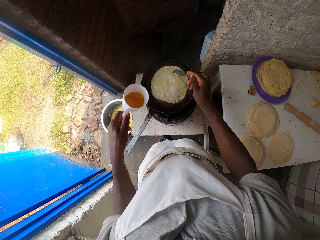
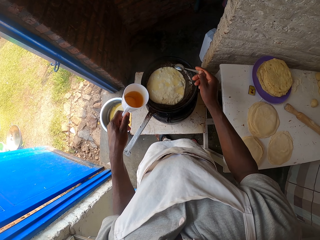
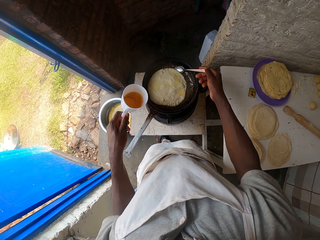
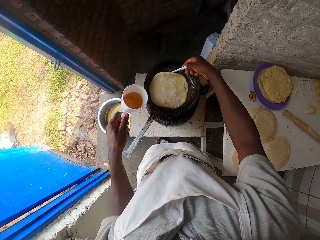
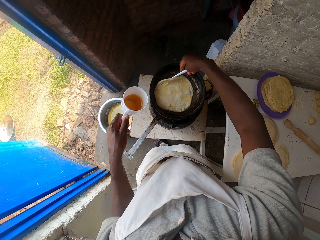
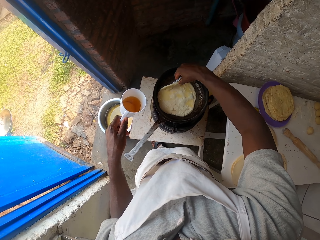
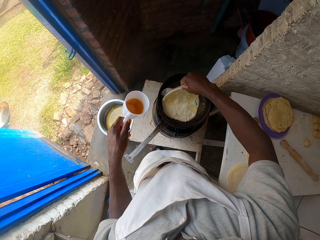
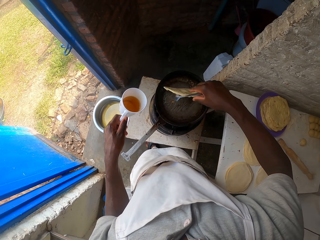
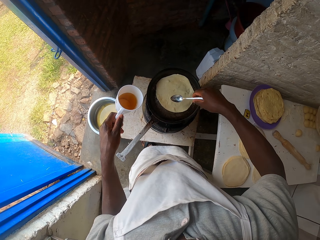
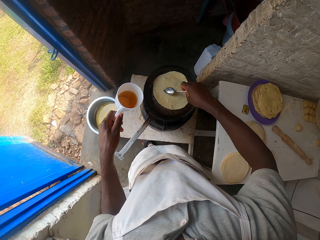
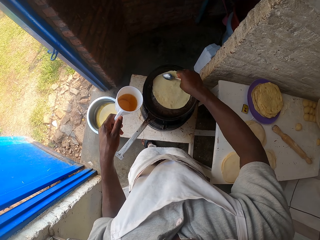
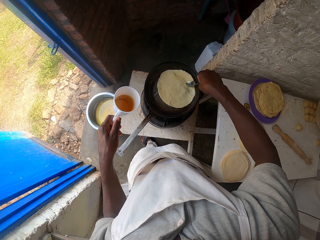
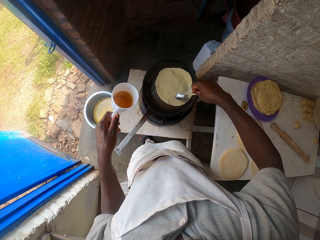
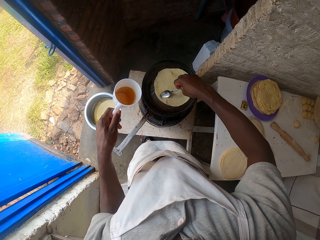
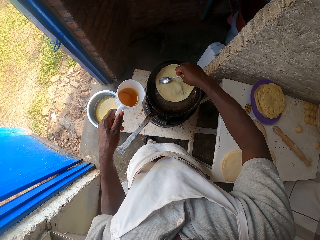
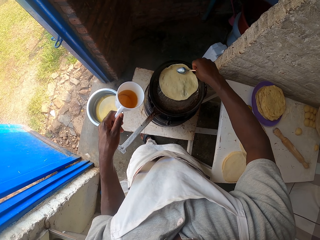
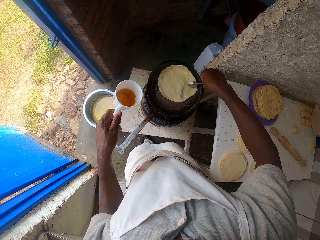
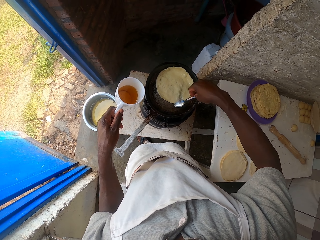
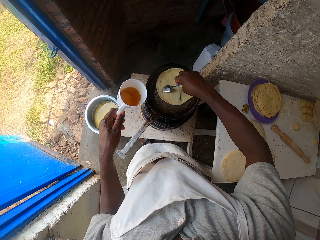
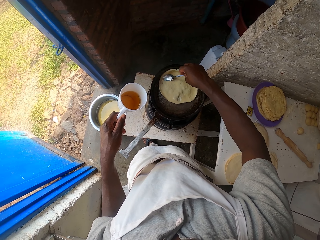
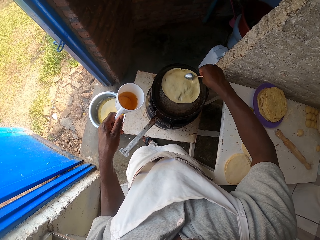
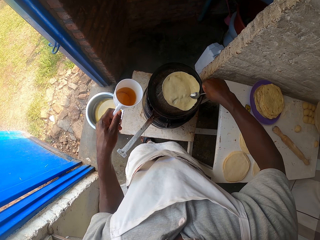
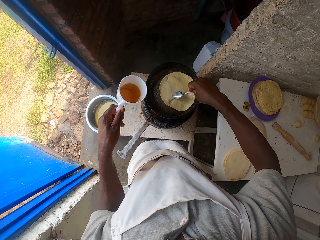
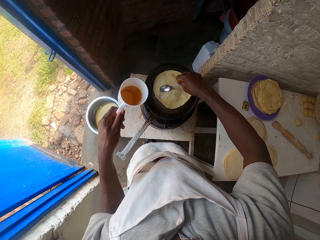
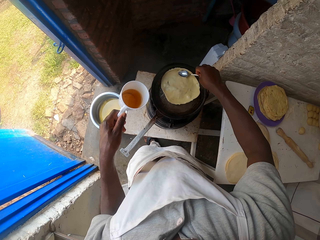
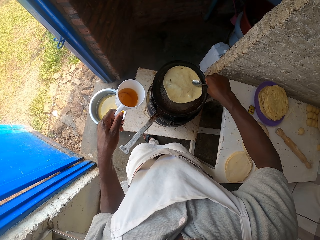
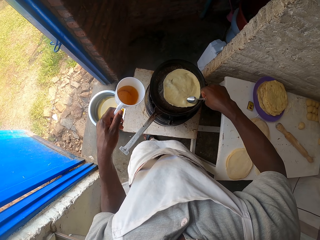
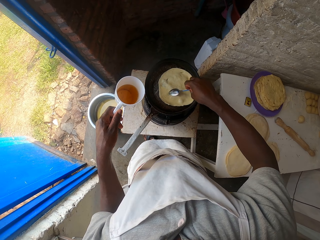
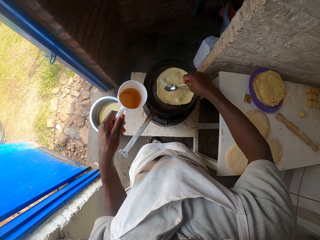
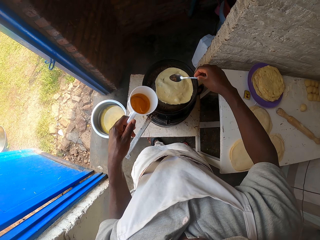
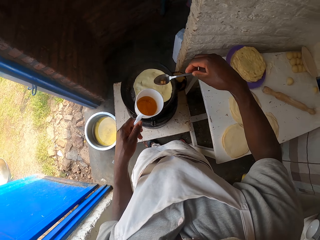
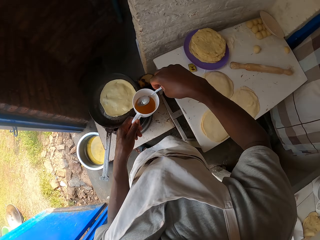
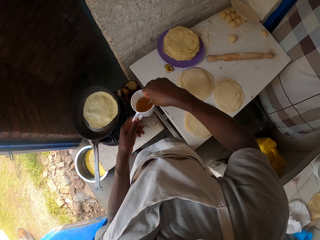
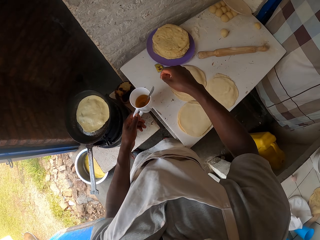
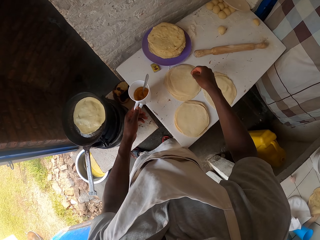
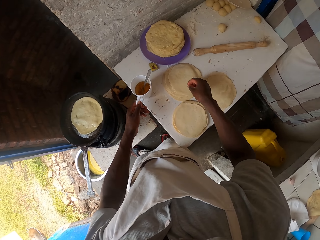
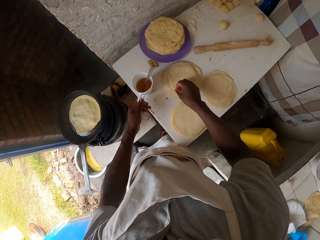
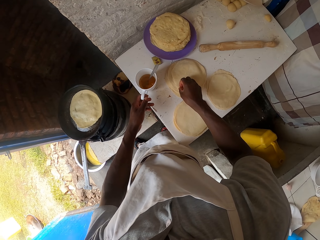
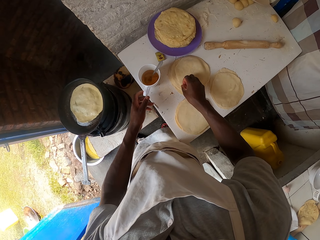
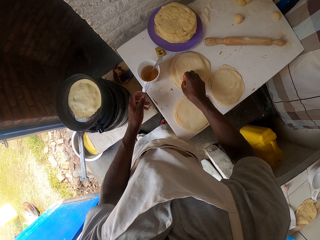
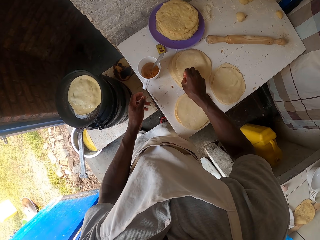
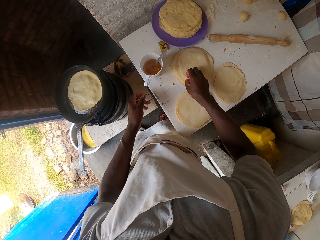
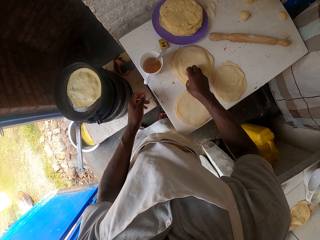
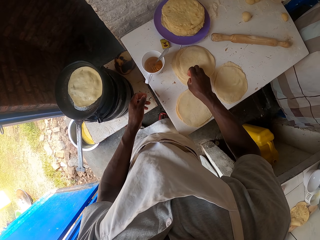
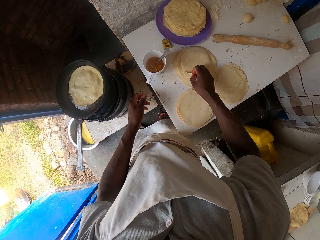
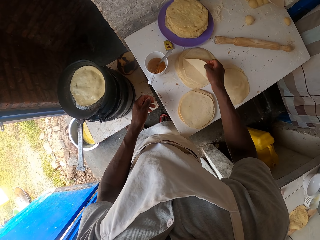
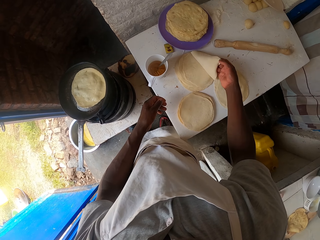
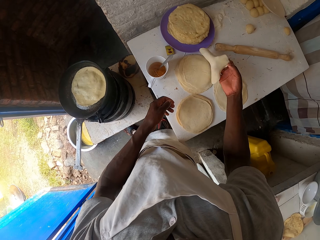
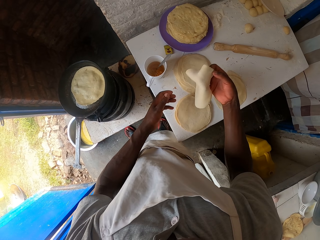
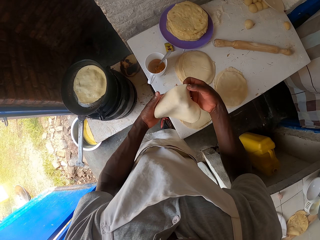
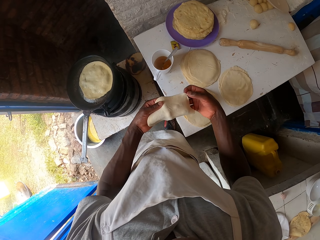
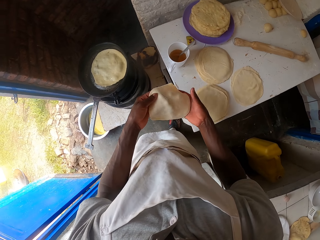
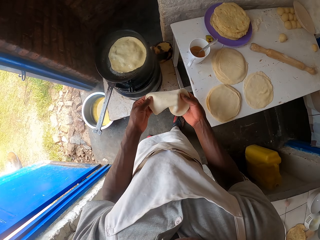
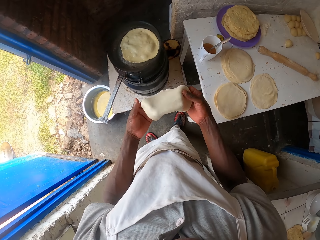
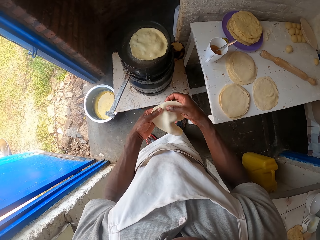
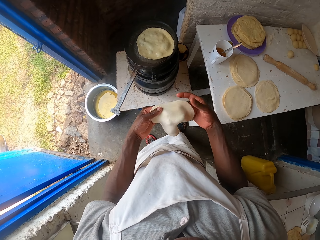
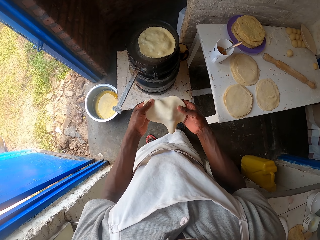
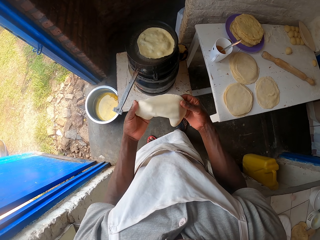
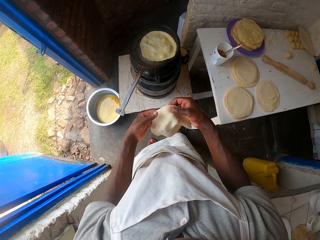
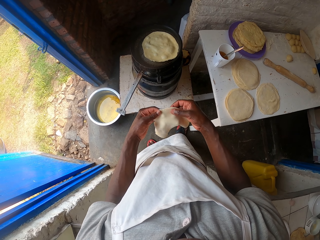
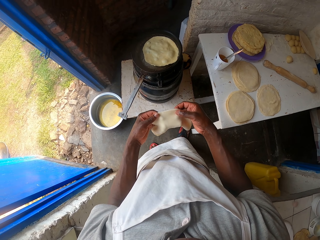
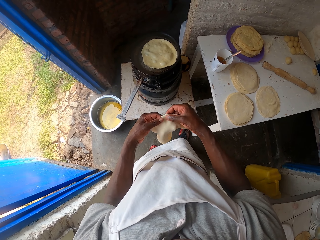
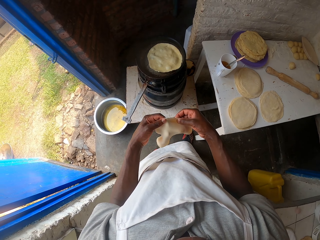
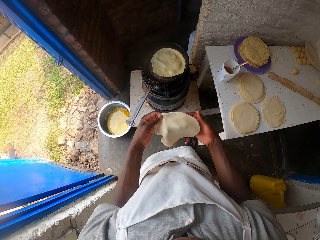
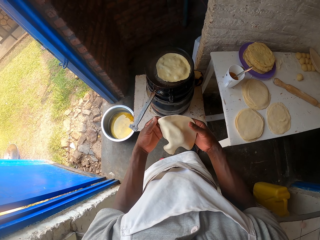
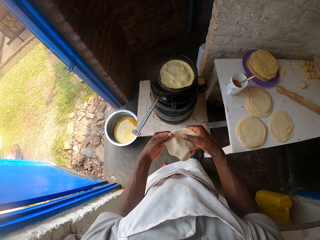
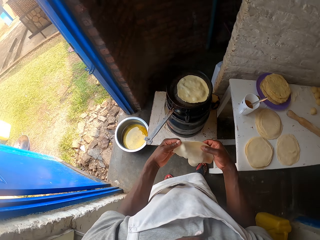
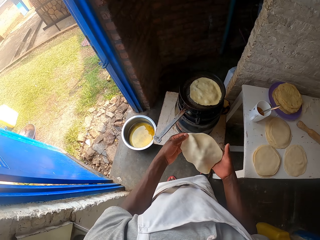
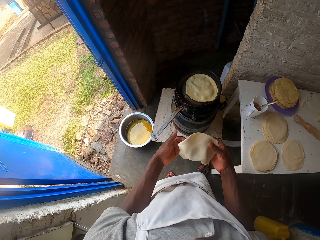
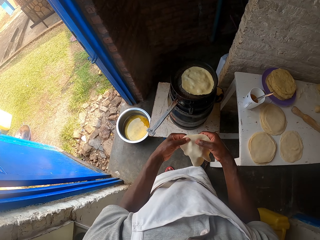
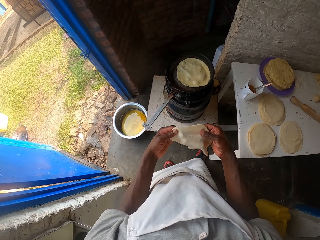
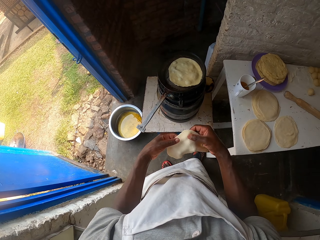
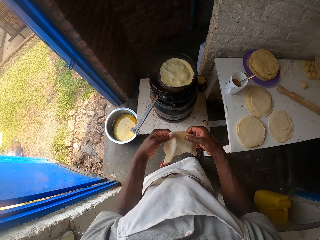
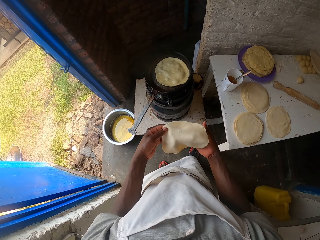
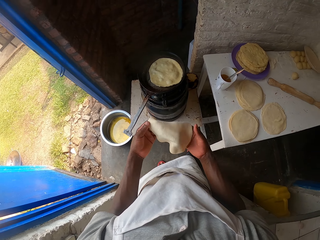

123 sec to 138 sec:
The camera wearer flips the dough on the cooking pan. They turn the dough on the cooking pan with the right hand using a spoon. They drop the spoon in the cup. They drop the cup on the table. They pick dough with the right hand. They turn the dough in the hands.

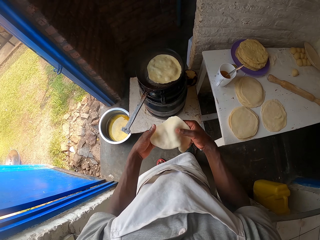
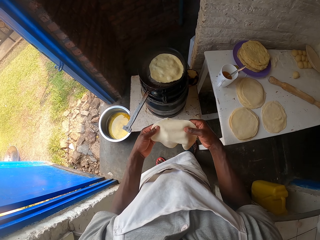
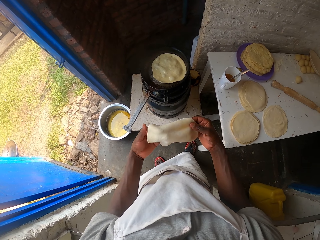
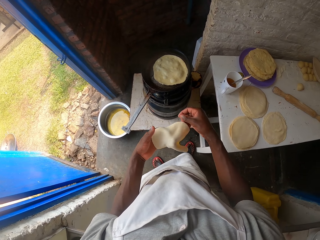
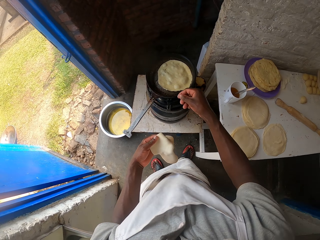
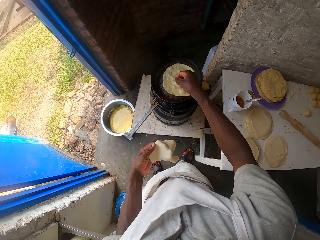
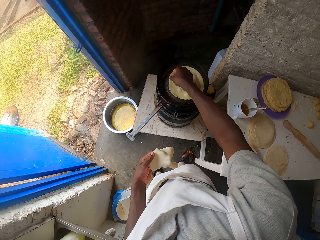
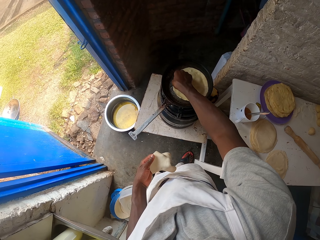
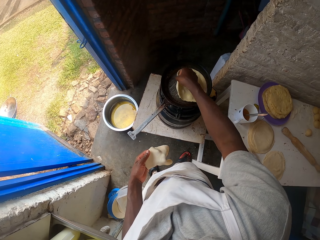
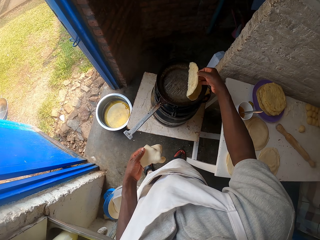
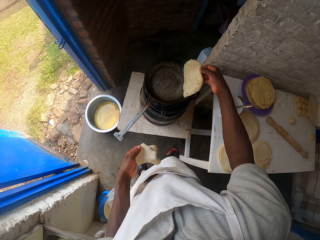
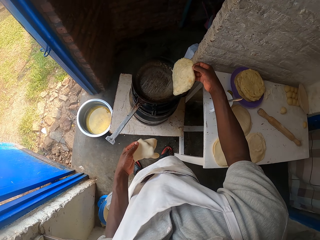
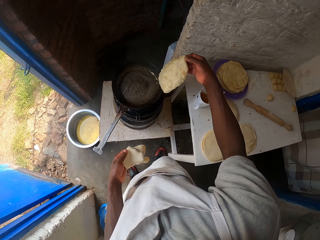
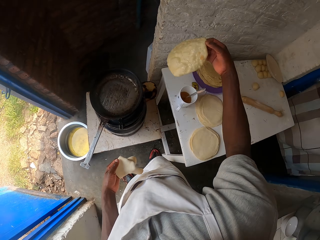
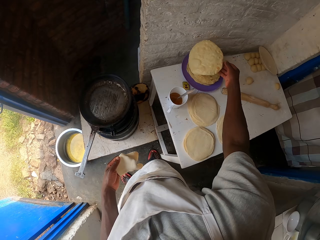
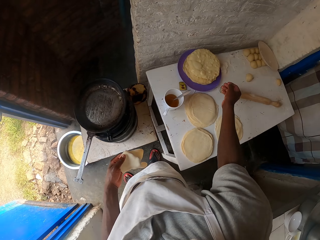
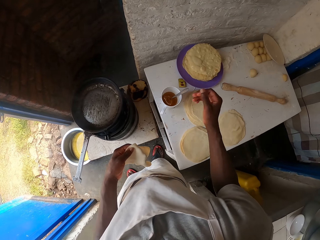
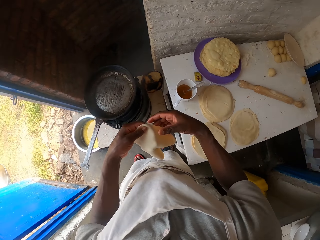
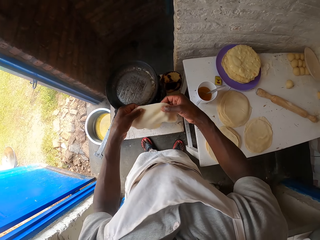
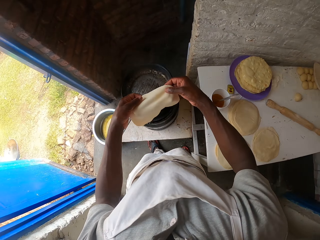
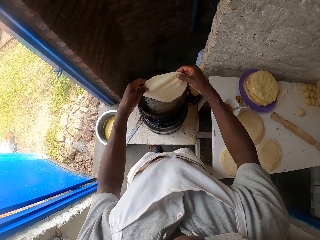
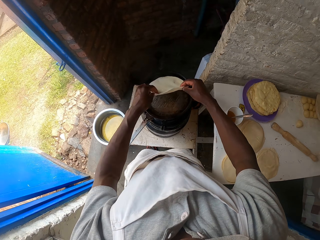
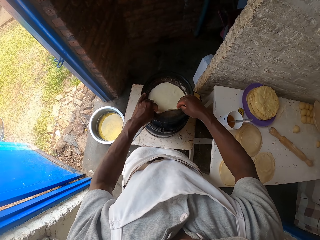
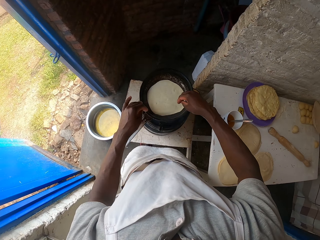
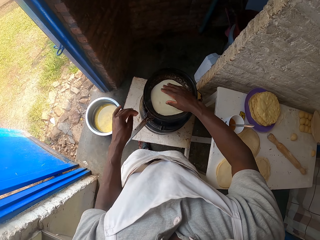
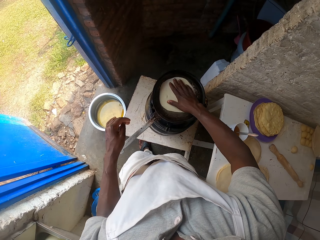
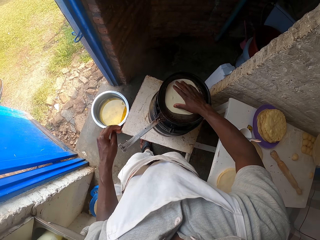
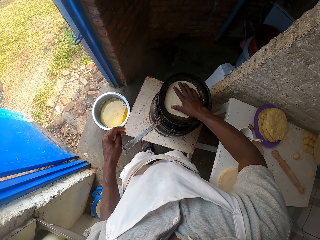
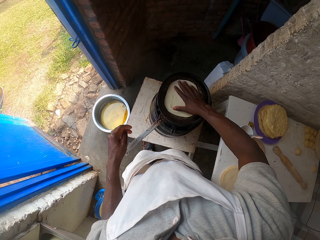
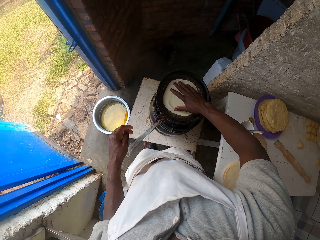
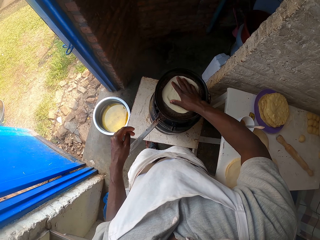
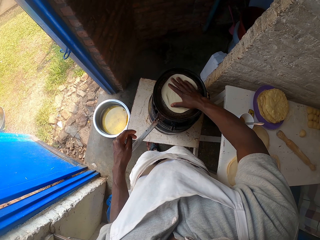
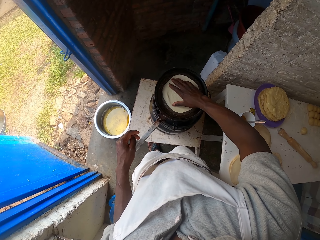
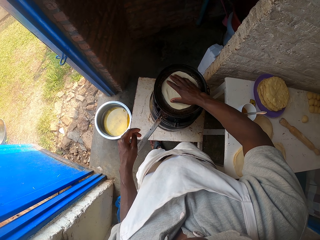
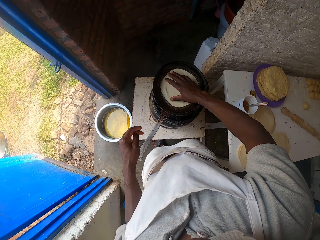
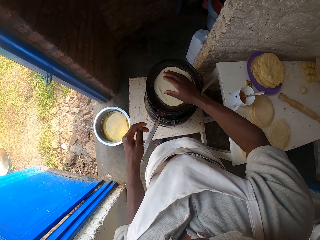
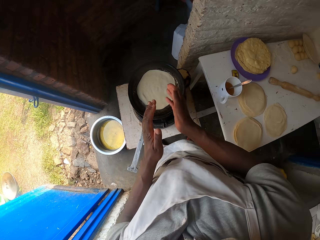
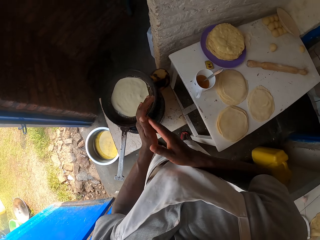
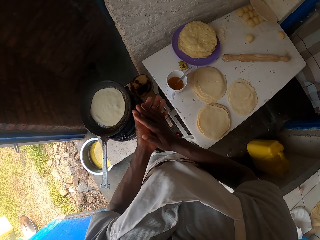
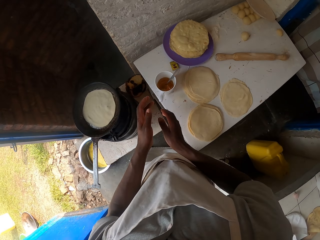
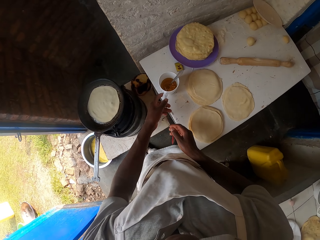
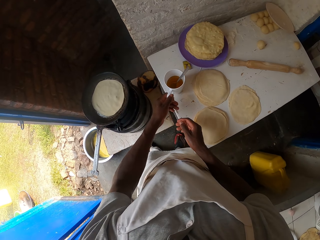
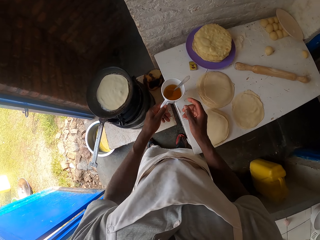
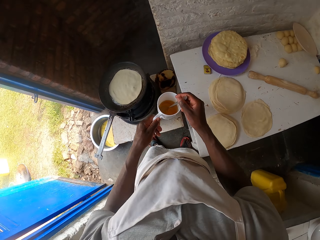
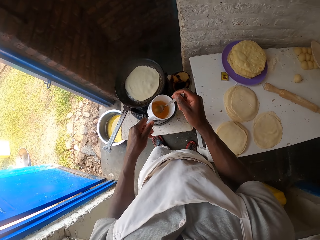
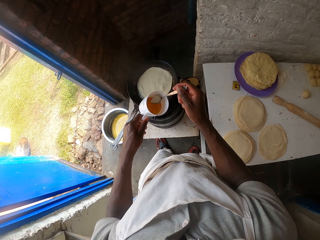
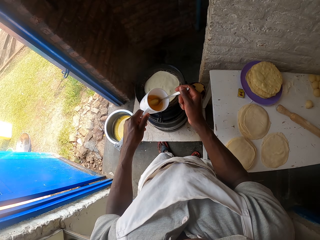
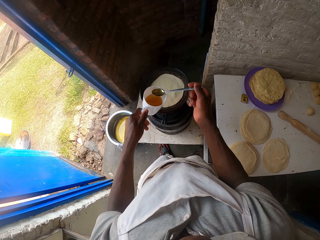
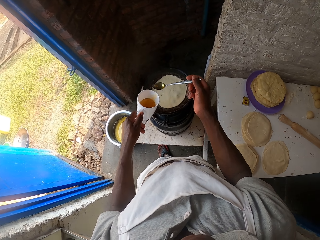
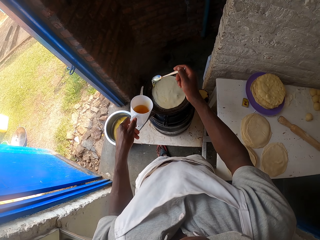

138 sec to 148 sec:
The camera wearer picks the chapati with the right hand. They drop the chapati in the right hand on the plate. They drop the dough on the cooking pan. They turn the dough on the cooking pan with the right hand. They rub hands. They pick a cup with the left hand from the table. They pick a spoon from the cup. They scoop oil from the cup with the spoon.
